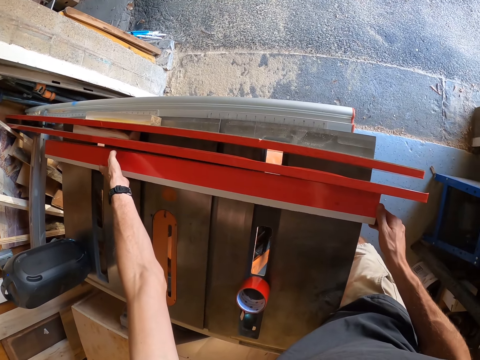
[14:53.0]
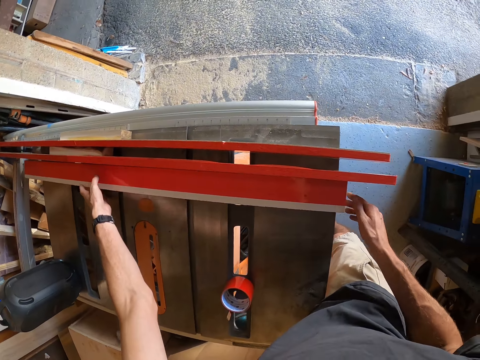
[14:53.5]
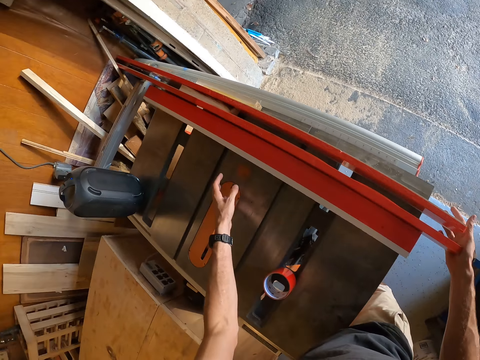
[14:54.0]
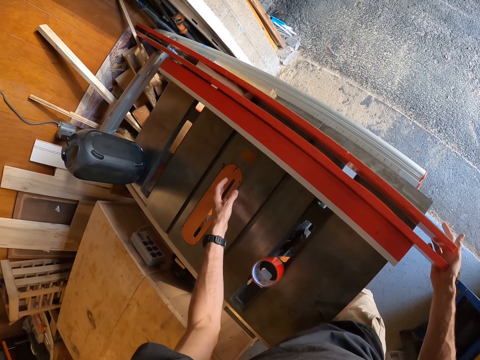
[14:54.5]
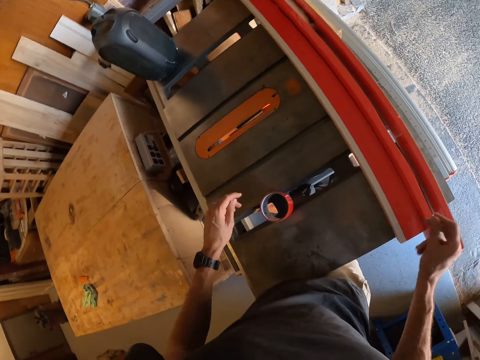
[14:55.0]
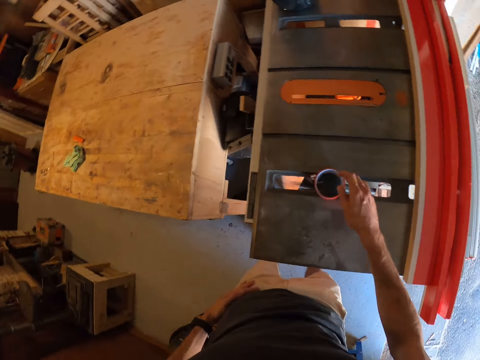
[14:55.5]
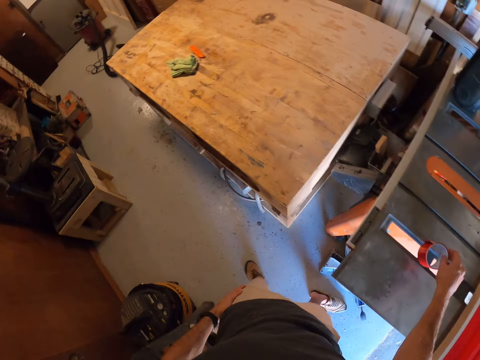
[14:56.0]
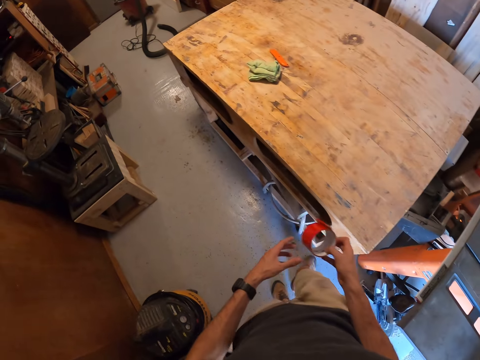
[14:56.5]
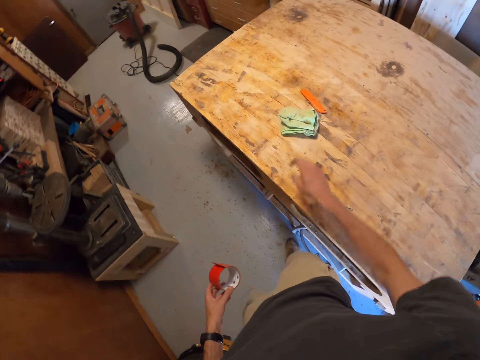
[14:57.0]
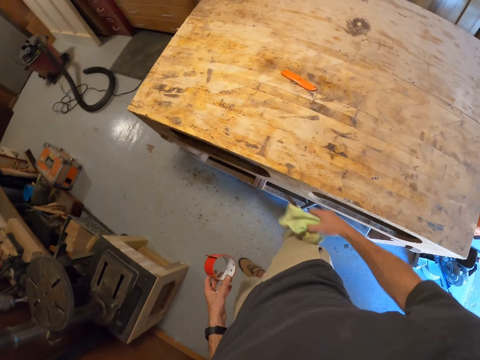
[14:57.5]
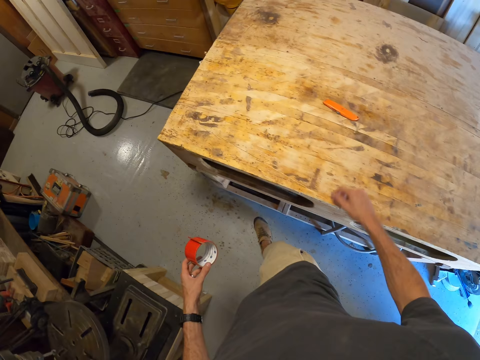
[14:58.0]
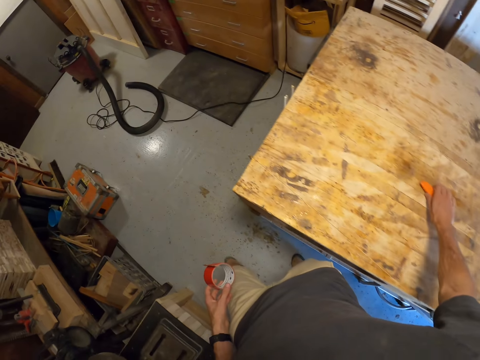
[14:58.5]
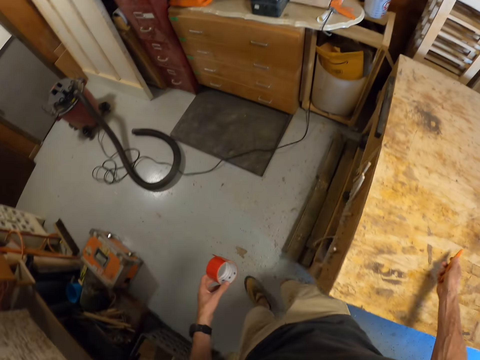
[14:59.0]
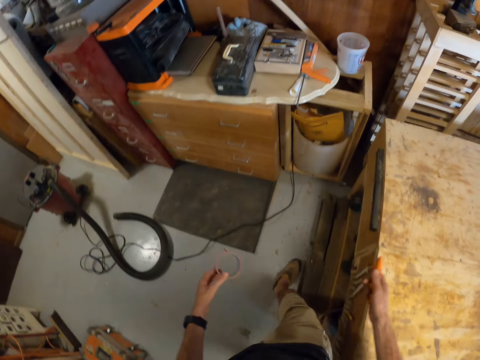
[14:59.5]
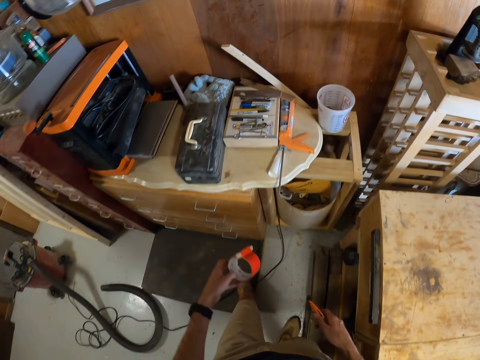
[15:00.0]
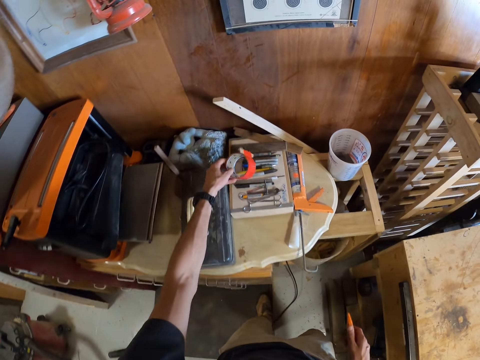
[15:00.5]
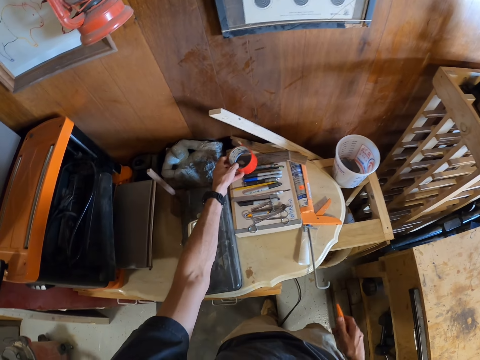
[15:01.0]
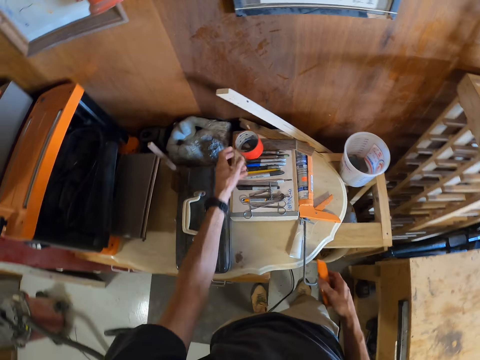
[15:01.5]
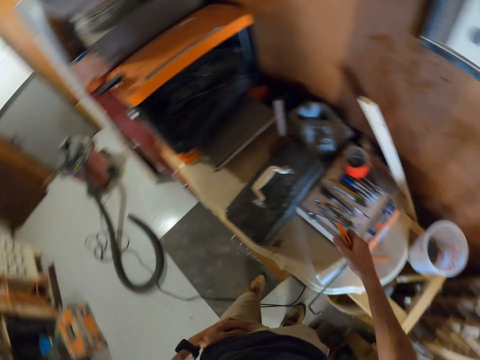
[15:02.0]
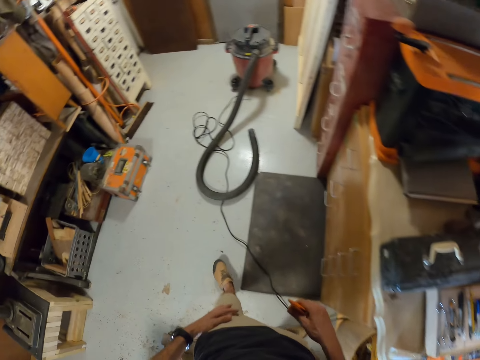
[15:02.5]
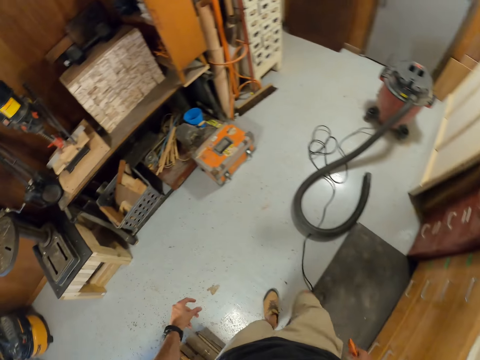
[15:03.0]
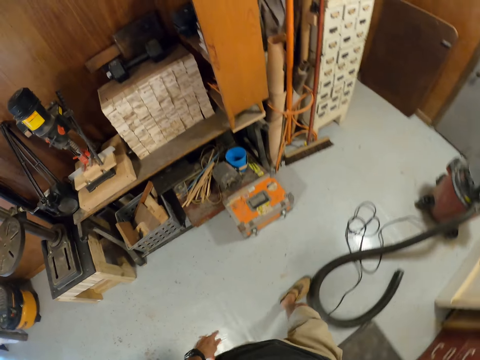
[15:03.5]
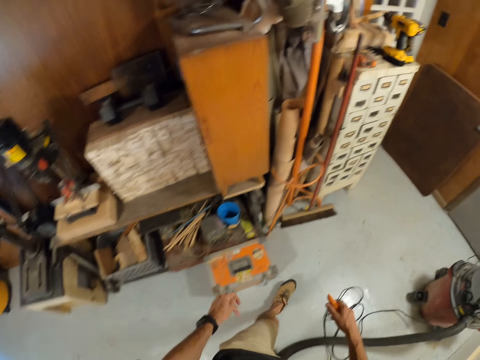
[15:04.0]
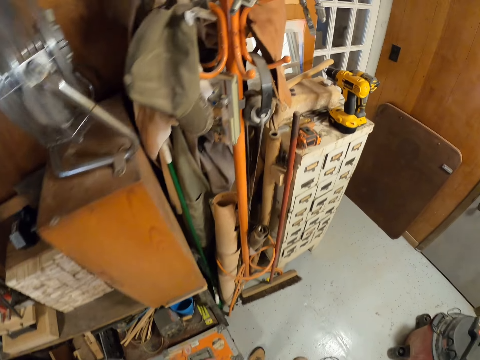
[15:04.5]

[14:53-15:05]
The camera wearer aligns the woods on the bench. He walks from the woods. He picks up the adhesive tape or sellotape on the second table with his right hand. He passes the adhesive tape to his left hand on the way towards the bench table. He picks up the cloth on the table with his right hand. He throws the cloth under the table with his right hand. He picks up the paper knife or cutter knife on the table with his right hand. He carries the sellotape and cutter to the drawer table. He puts the adhesive tape on a drawing tool set with his right hand. He carries the cutter knife to another drawer.

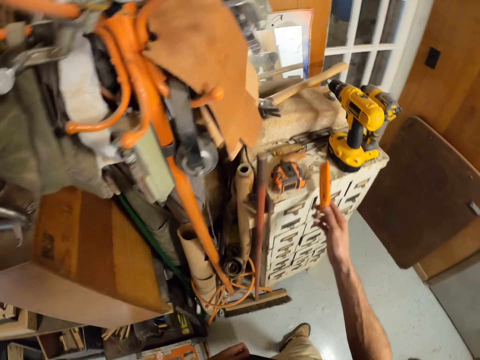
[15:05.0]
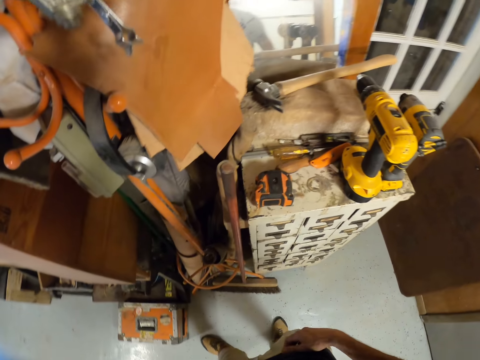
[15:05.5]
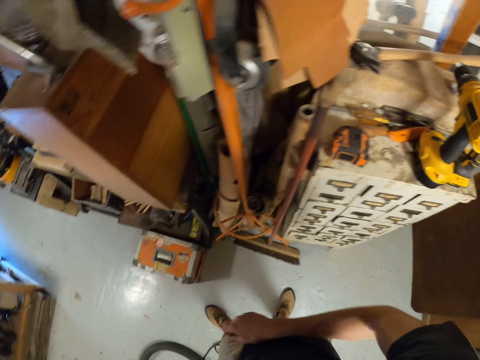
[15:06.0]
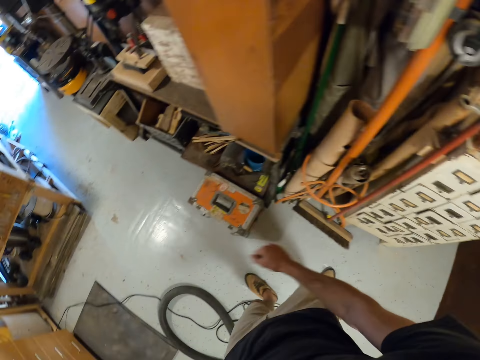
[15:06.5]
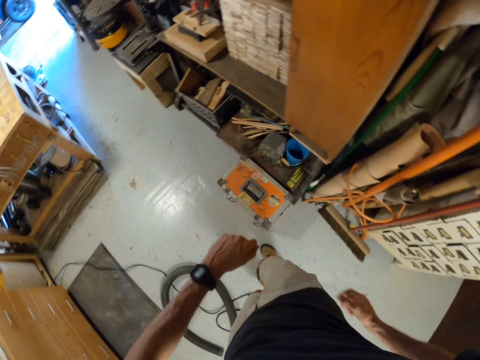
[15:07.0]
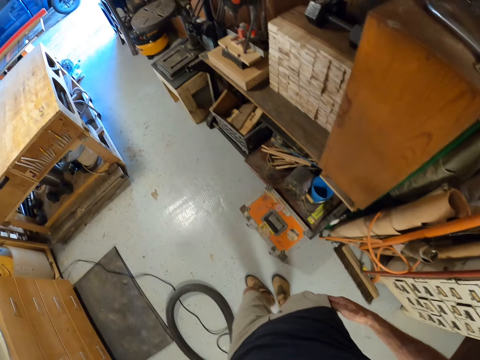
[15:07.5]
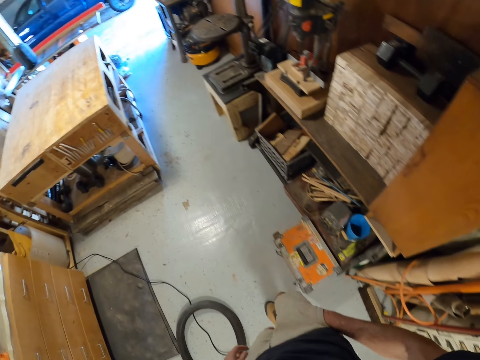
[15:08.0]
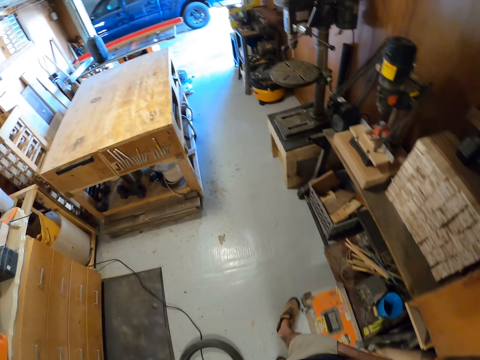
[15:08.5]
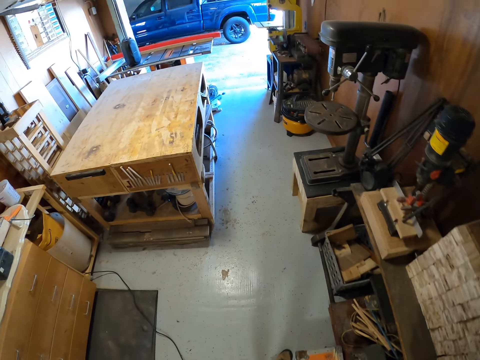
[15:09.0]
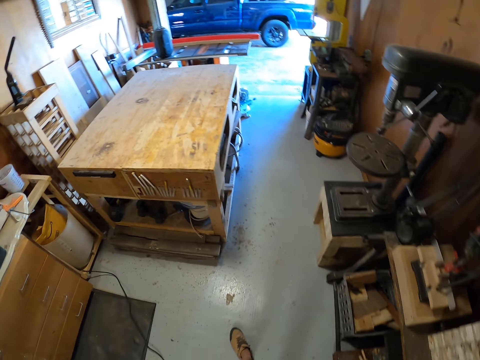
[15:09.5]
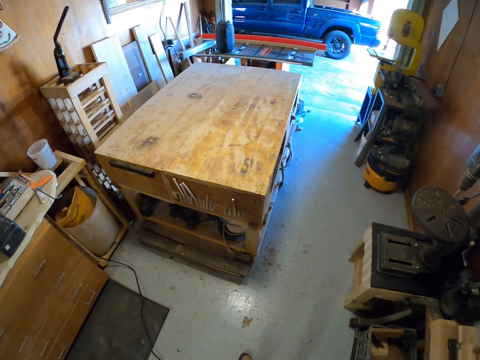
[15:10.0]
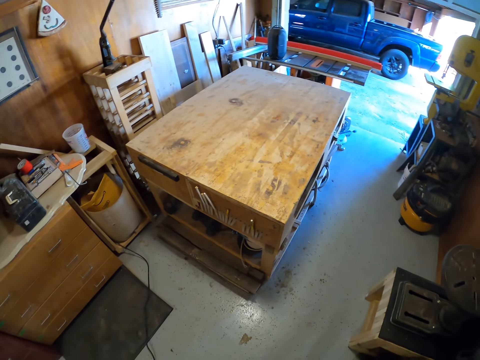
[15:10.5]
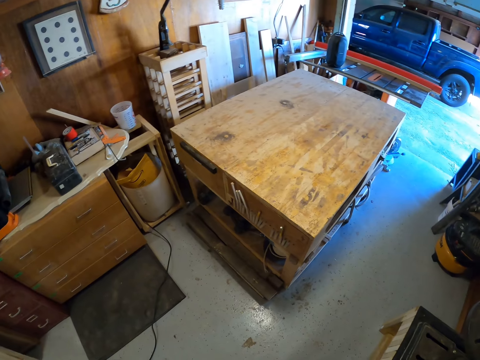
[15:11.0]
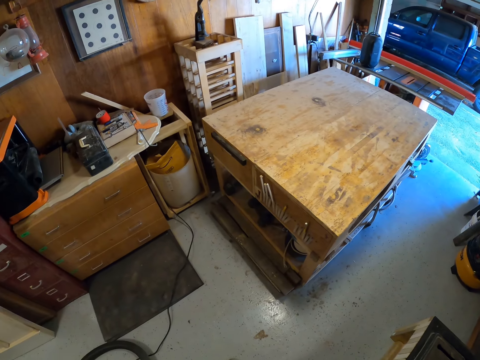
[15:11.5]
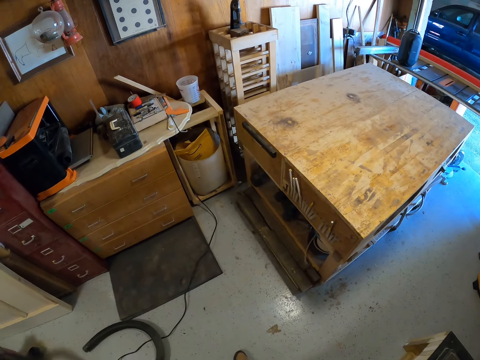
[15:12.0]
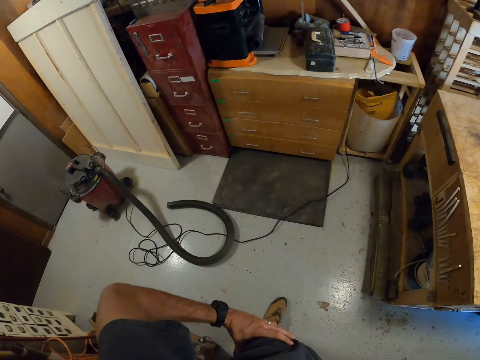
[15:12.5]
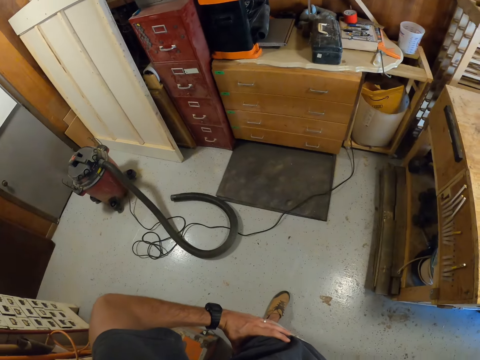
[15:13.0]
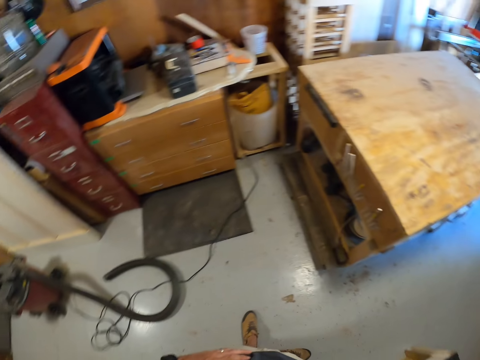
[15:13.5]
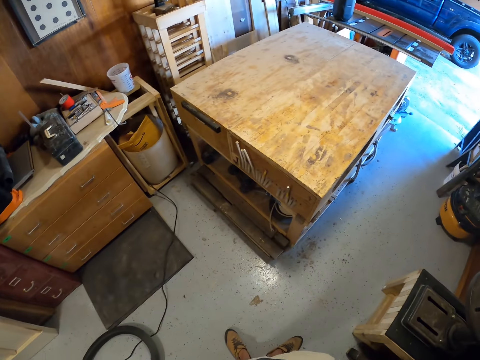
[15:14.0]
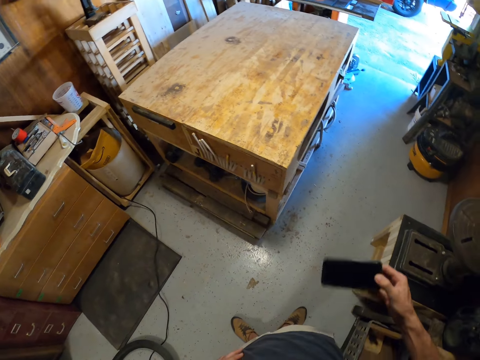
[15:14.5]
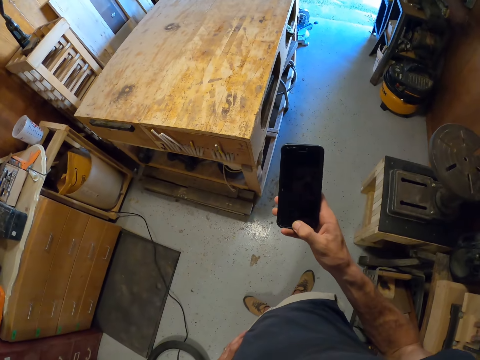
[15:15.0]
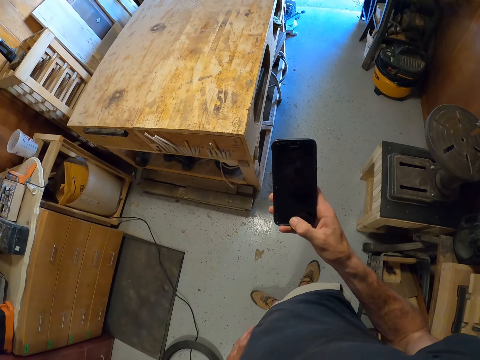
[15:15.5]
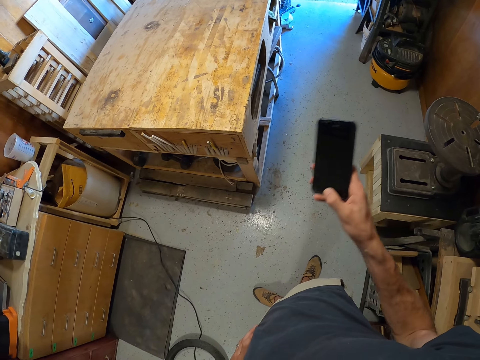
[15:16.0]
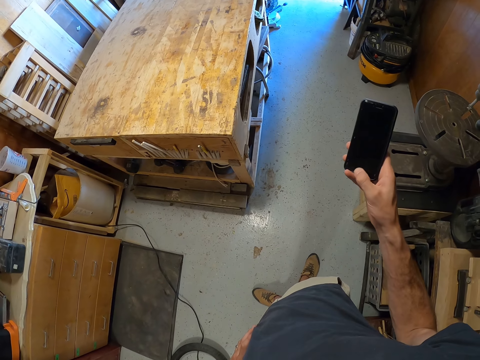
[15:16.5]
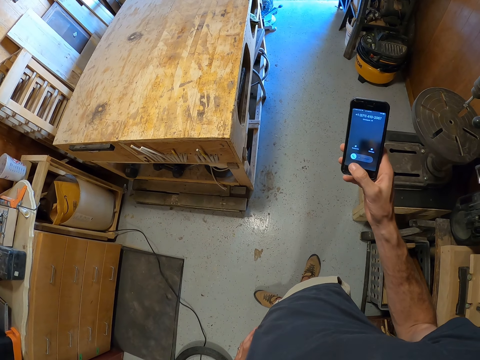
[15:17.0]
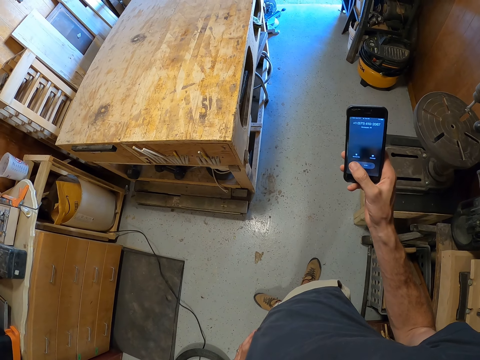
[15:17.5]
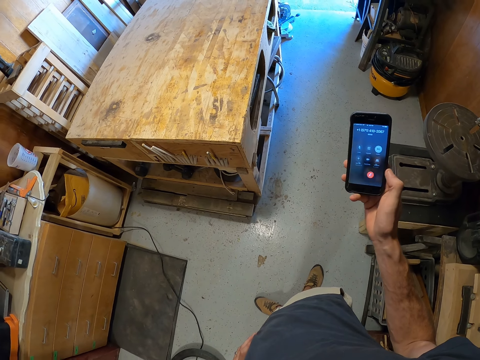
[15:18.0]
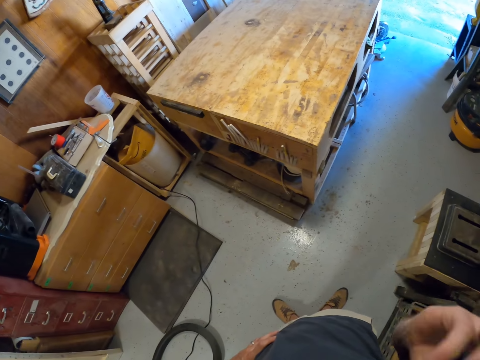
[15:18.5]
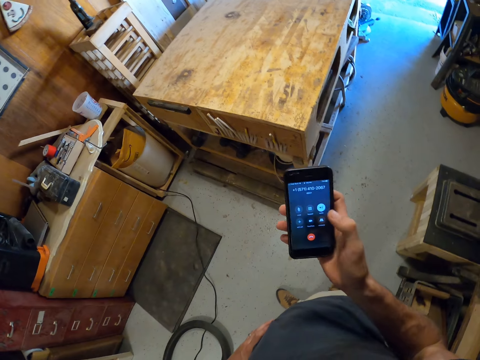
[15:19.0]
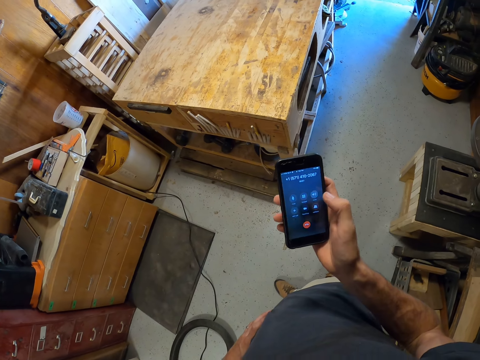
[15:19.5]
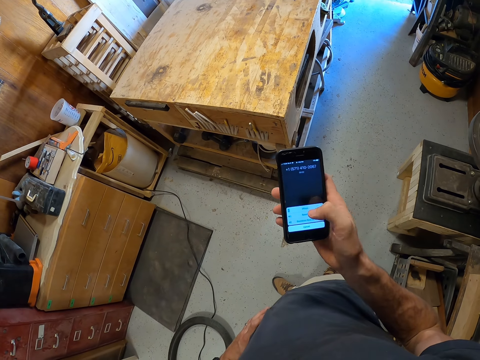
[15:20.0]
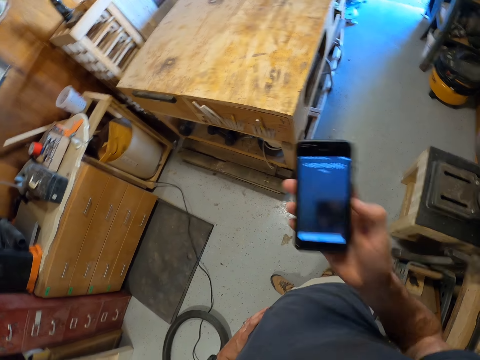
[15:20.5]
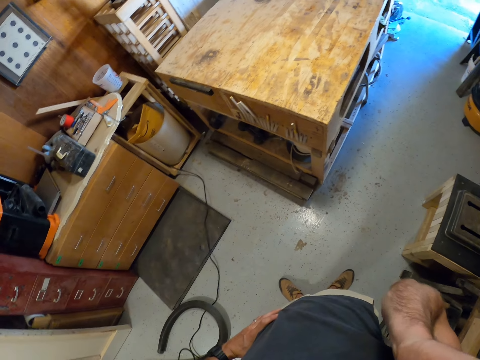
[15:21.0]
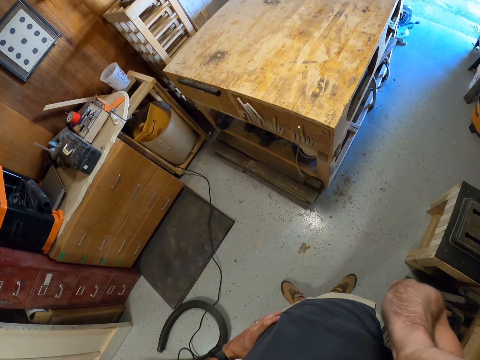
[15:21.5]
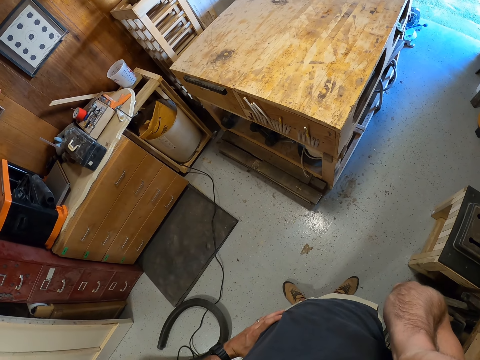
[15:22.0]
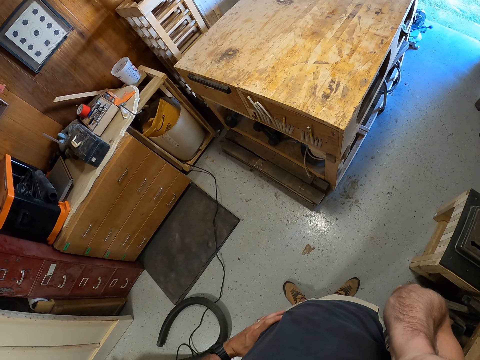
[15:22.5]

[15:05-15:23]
The camera wearer throws the paper knife on a cabinet with his right hand. He puts his right hand in a pocket of his shorts. He walks back. He stands. He walks in the workshop. He stands. He stares around the workshop. He removes a phone from his pocket with his right hand. He operates the phone with his right hand. He lifts the phone towards his face. He drops the phone back. He operates the phone with his right hand. He lifts the phone towards his face.
